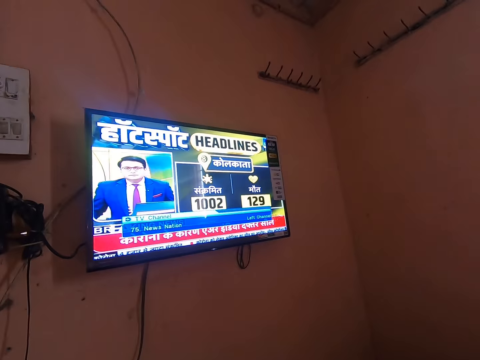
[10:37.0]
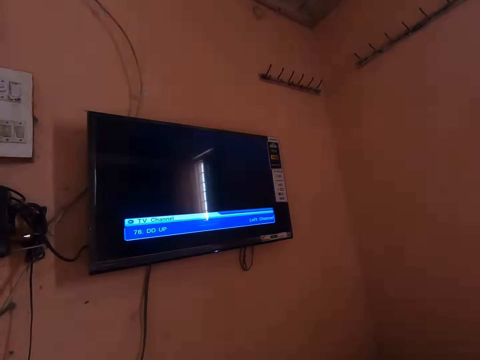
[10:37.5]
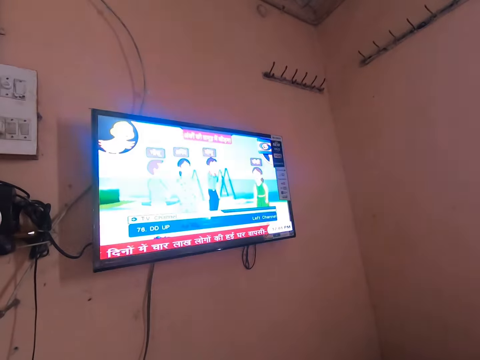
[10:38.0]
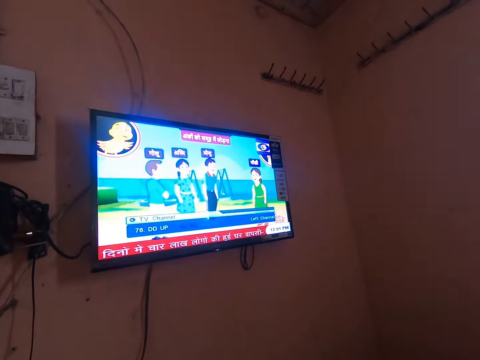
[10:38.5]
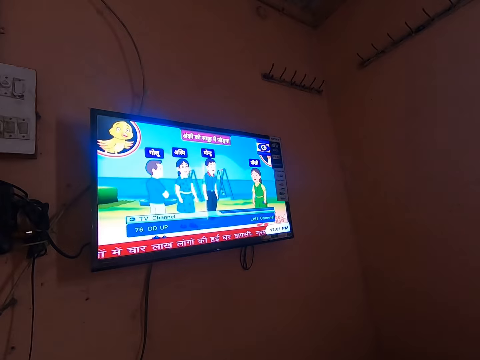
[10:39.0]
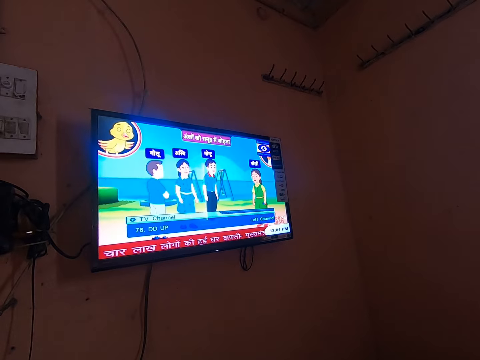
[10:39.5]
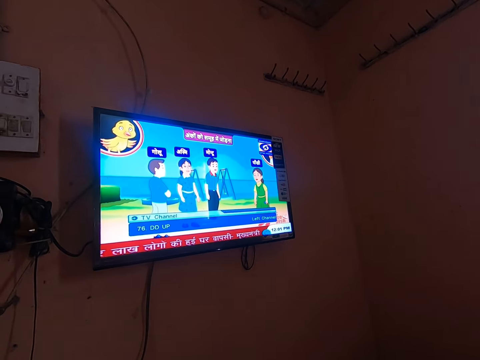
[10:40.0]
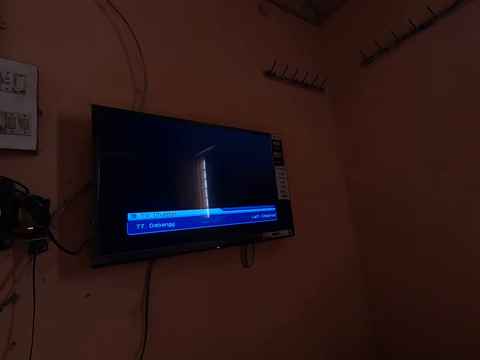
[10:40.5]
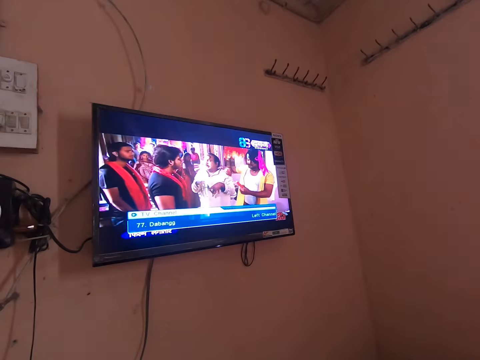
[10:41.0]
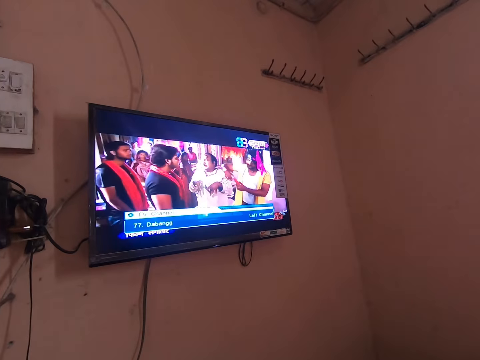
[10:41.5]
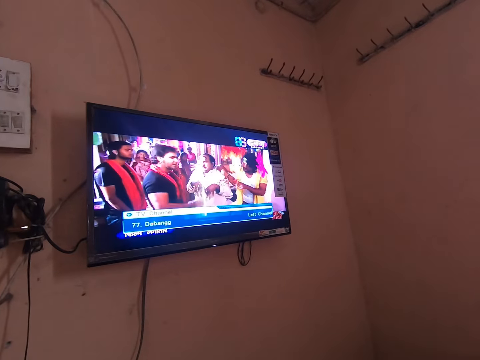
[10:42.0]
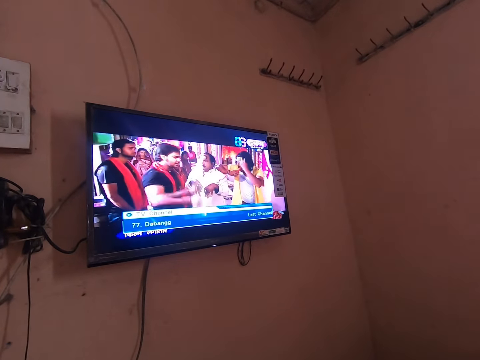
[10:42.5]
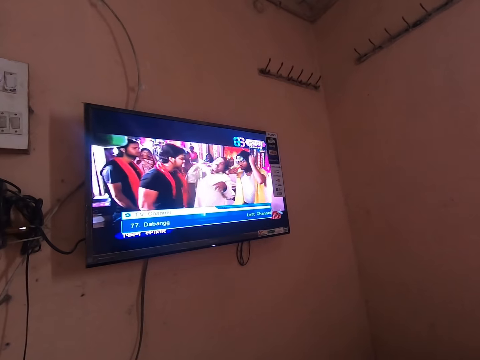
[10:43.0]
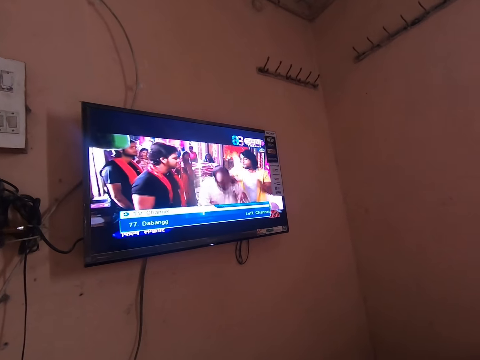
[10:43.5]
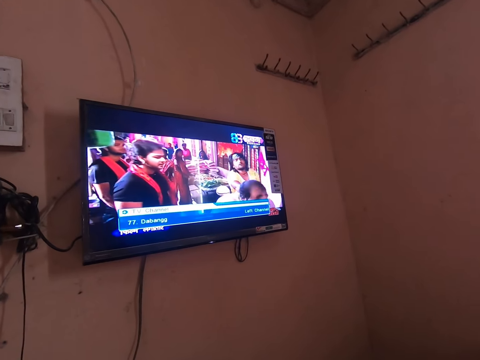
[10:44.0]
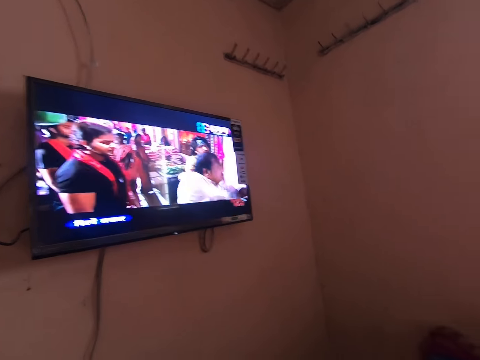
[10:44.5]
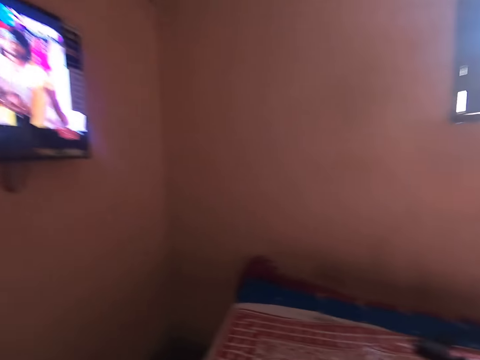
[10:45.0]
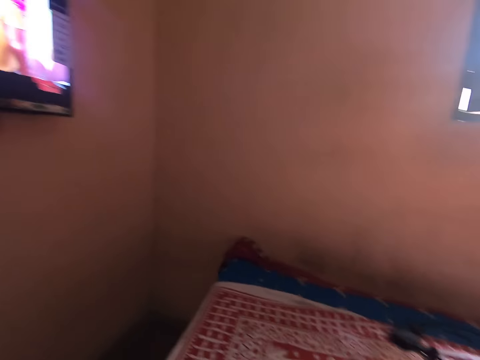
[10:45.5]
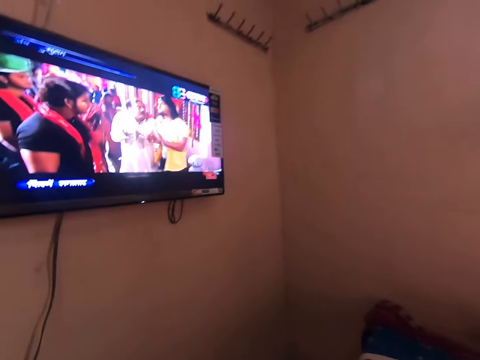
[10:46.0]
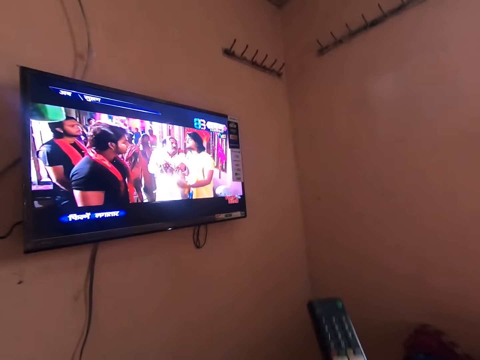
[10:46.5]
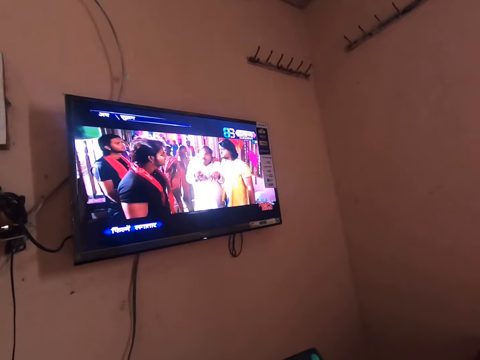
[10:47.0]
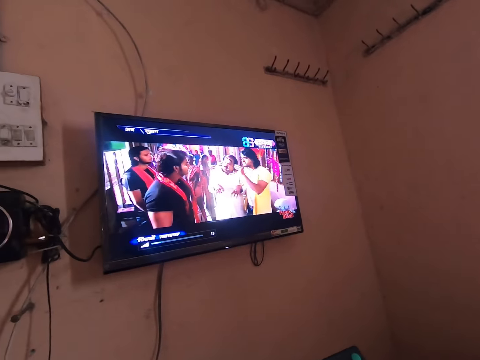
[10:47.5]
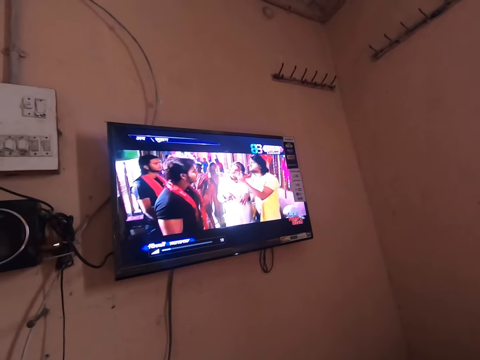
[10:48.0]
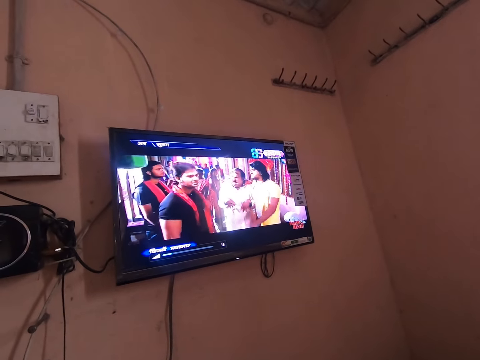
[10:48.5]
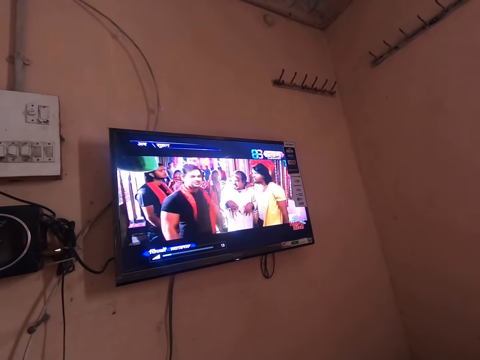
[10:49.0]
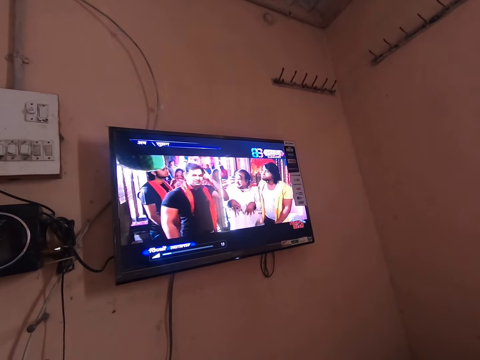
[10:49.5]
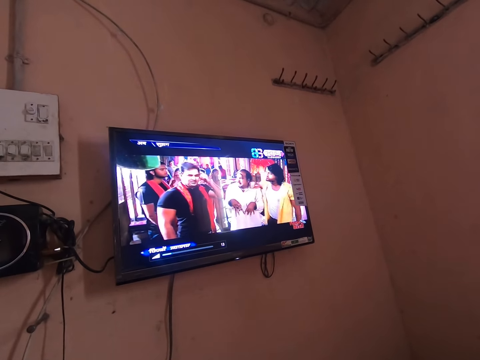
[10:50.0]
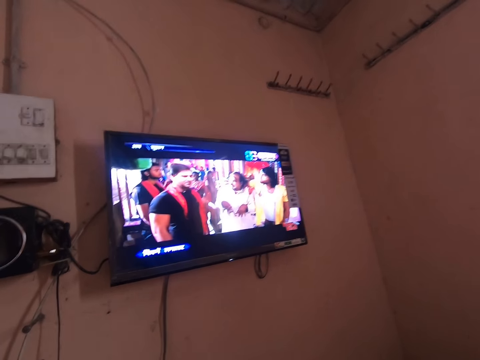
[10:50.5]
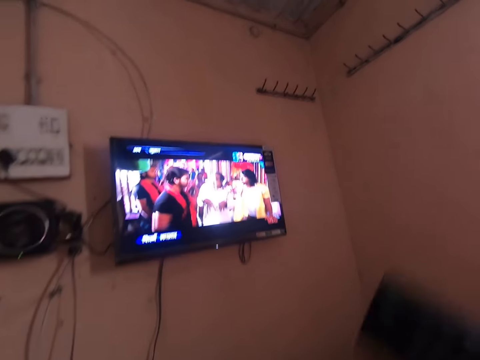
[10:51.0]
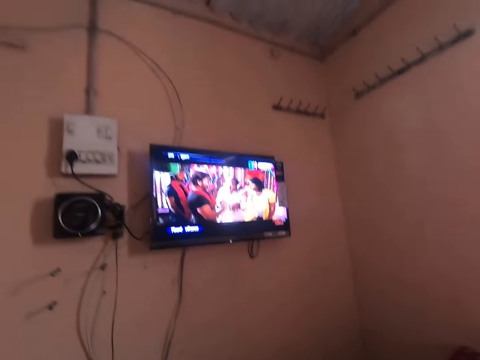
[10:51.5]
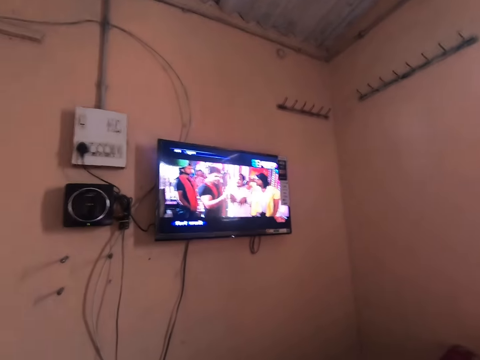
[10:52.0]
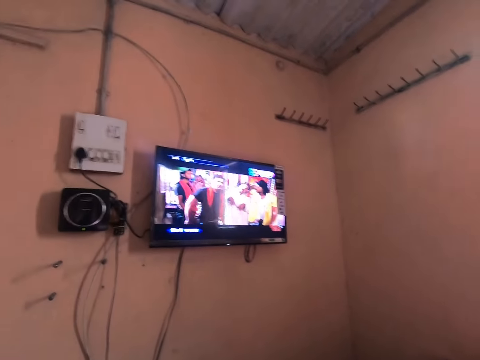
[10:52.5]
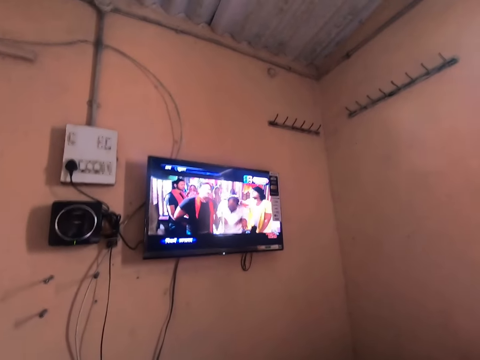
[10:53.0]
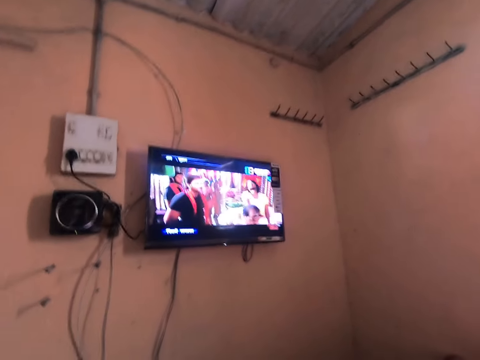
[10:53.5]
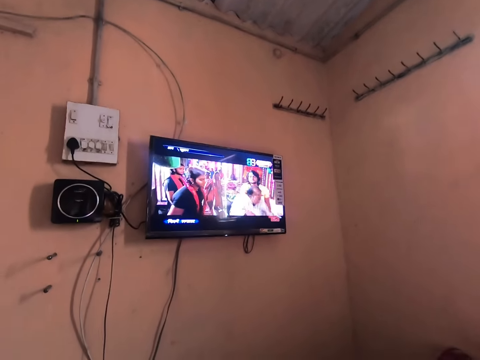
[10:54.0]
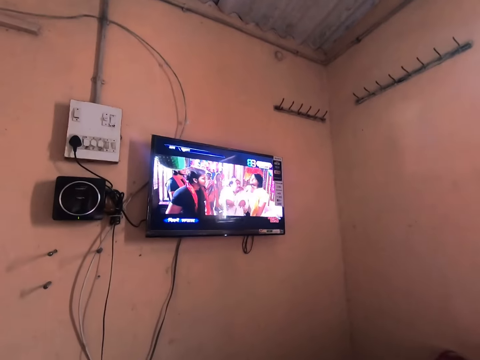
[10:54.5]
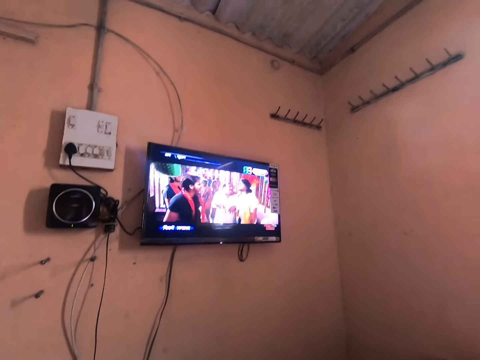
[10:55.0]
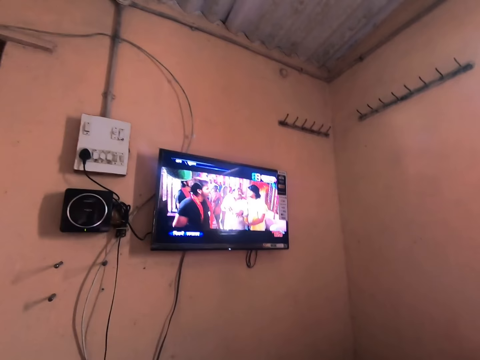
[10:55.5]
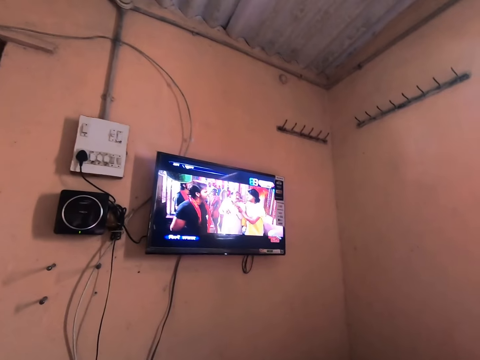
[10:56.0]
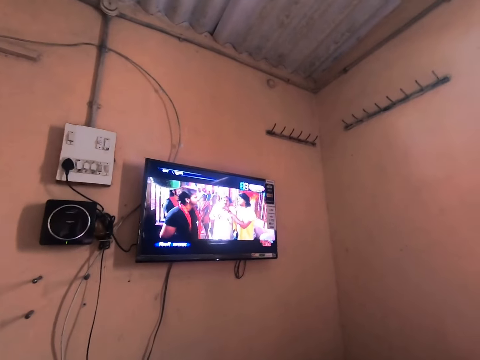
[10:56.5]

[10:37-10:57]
The camera wearer removes his hand from the digital decoder. He looks around. He picks up a remote controller from the bed and operates the remote controller. He lifts the remote.

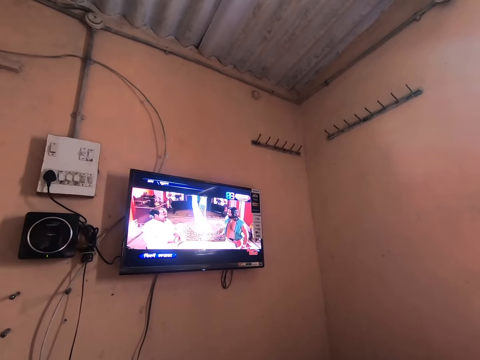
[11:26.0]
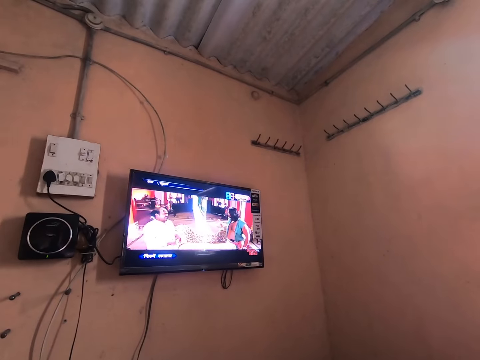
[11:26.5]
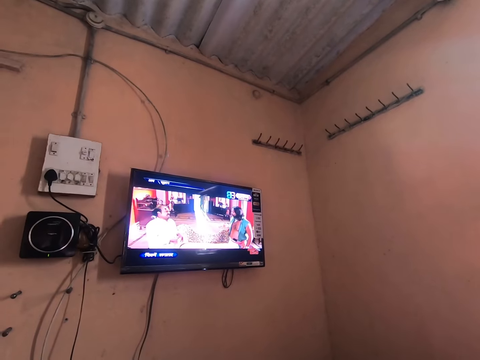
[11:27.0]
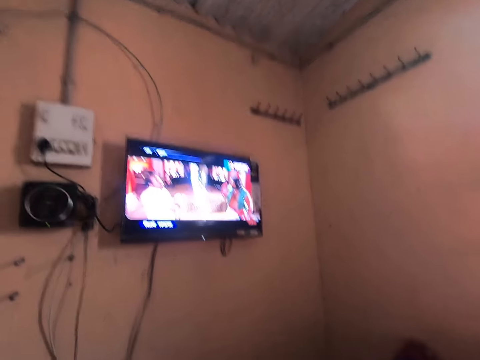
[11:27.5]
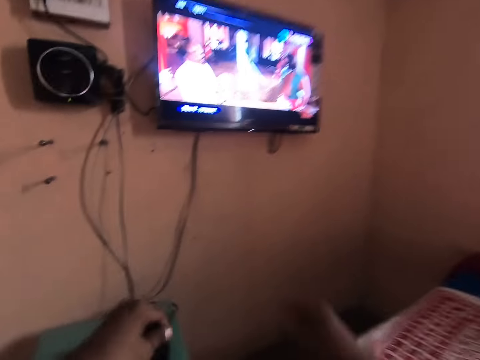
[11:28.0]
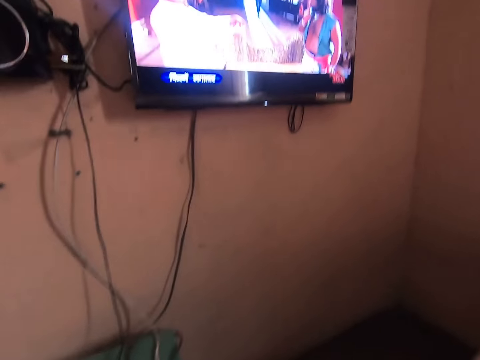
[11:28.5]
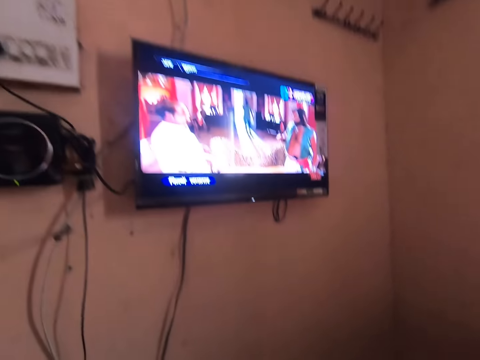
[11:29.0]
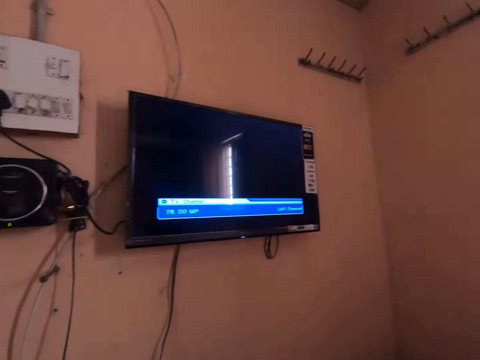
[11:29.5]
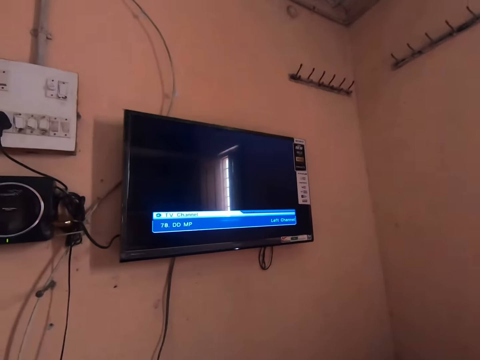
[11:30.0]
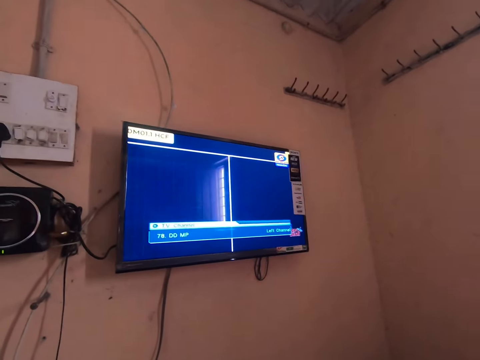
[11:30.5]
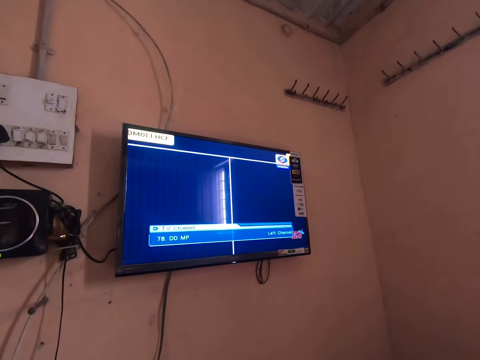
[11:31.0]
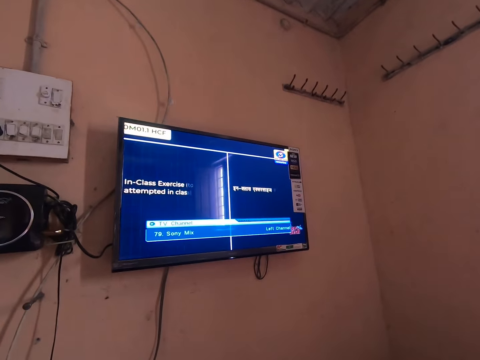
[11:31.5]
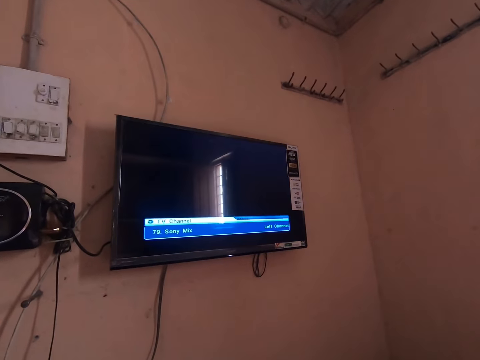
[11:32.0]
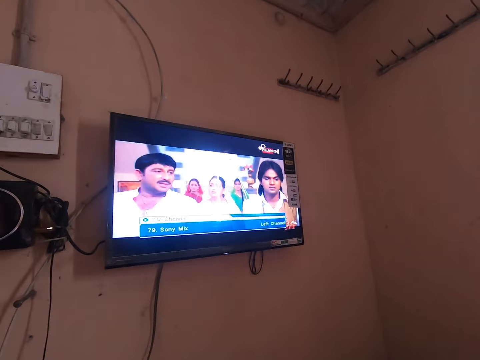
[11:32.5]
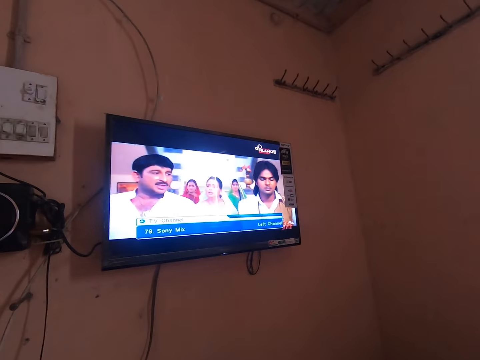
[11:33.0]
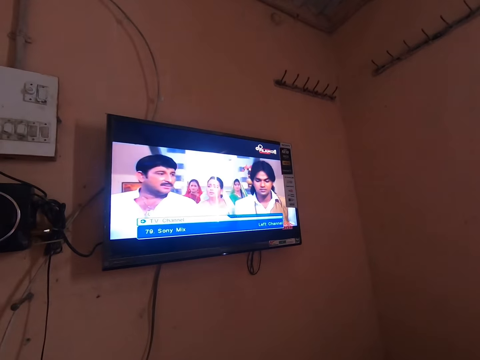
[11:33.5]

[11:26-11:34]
The camera wearer lifts the hand and drops the hand. They operate the digital decoder on the stool.
